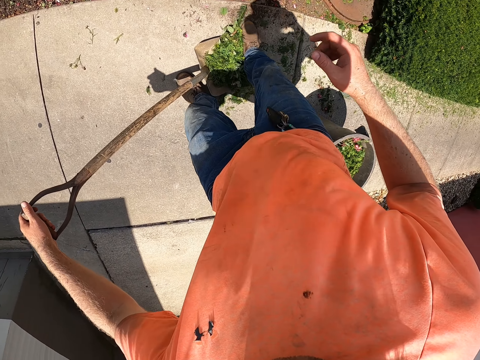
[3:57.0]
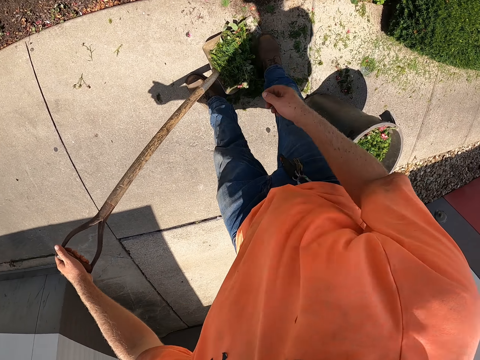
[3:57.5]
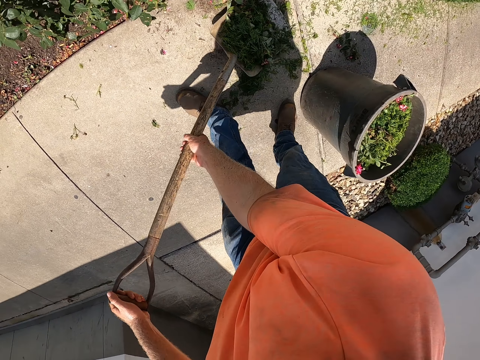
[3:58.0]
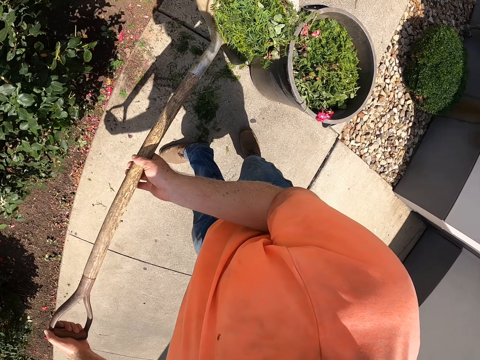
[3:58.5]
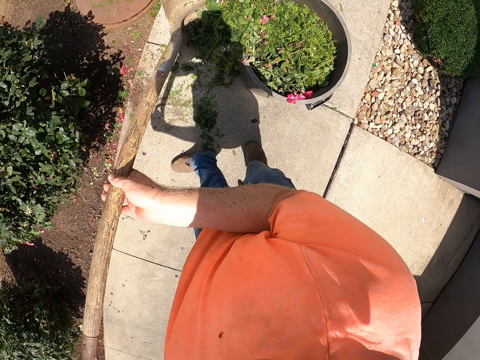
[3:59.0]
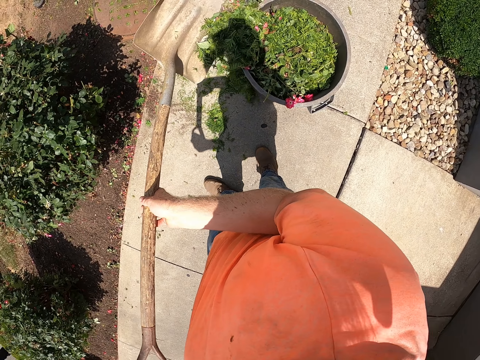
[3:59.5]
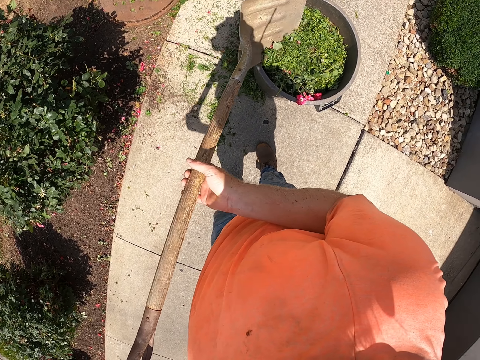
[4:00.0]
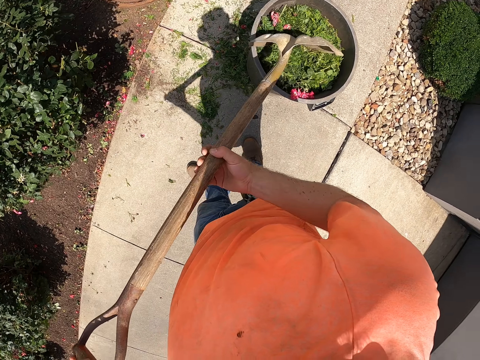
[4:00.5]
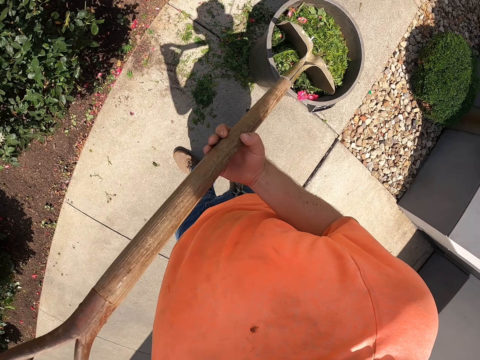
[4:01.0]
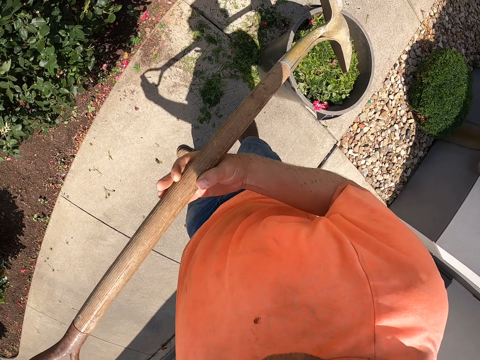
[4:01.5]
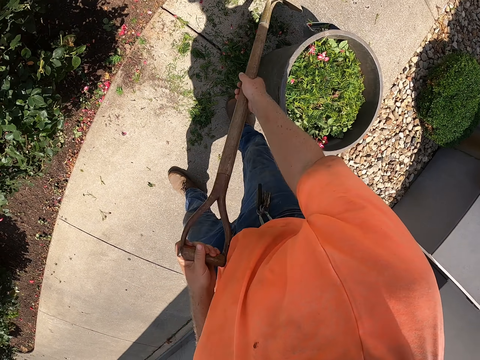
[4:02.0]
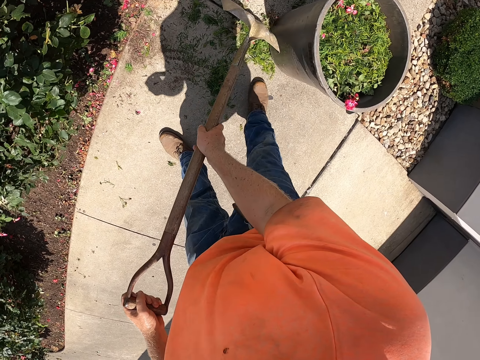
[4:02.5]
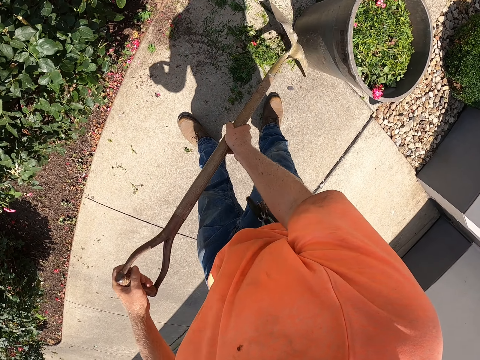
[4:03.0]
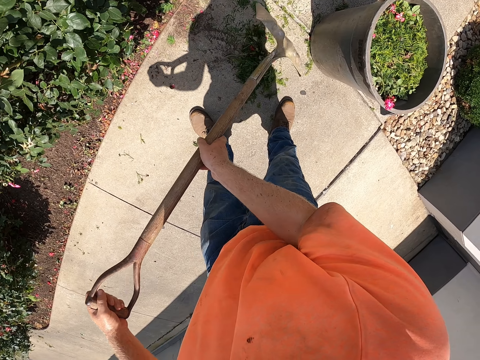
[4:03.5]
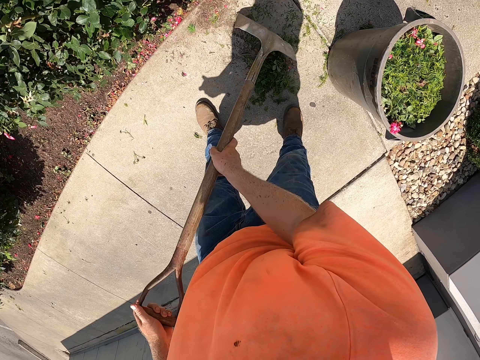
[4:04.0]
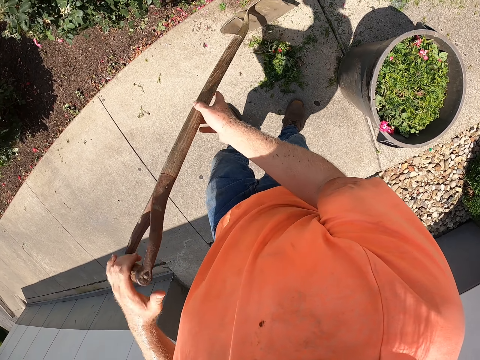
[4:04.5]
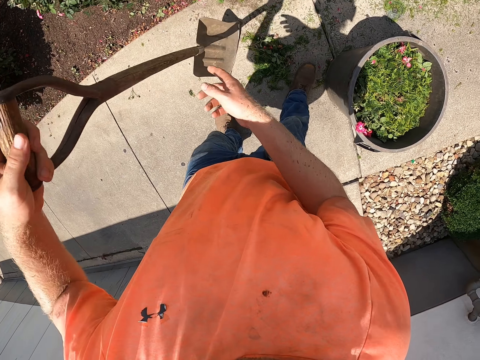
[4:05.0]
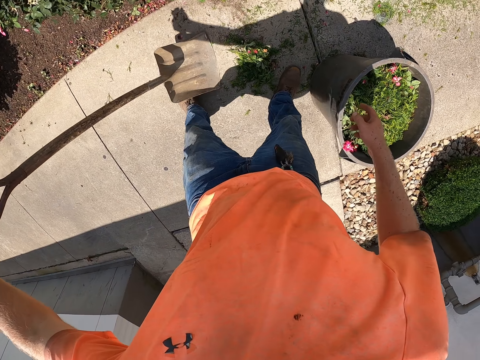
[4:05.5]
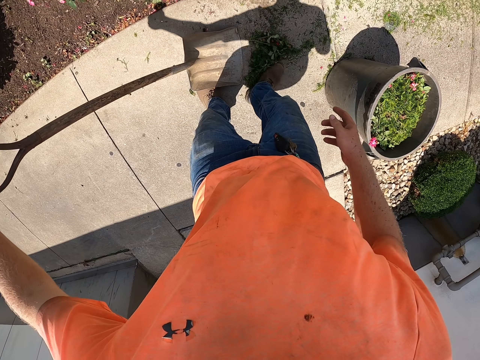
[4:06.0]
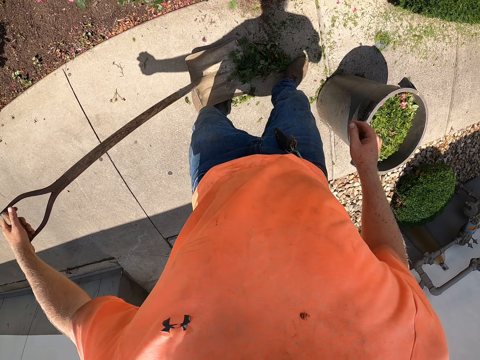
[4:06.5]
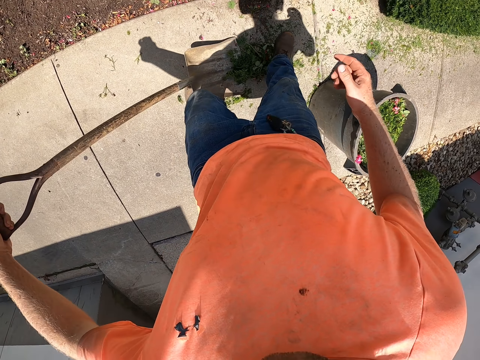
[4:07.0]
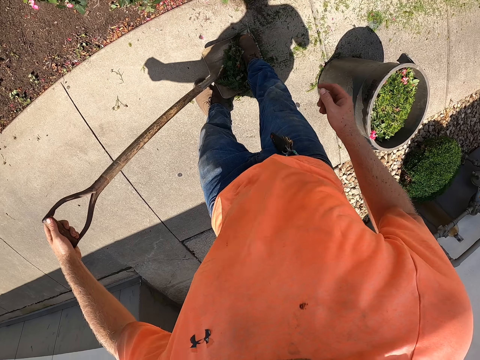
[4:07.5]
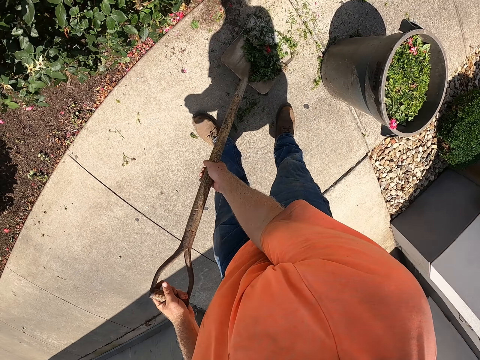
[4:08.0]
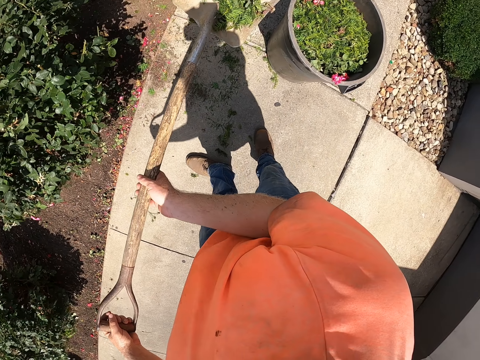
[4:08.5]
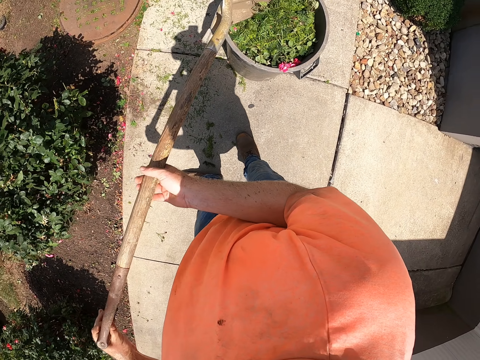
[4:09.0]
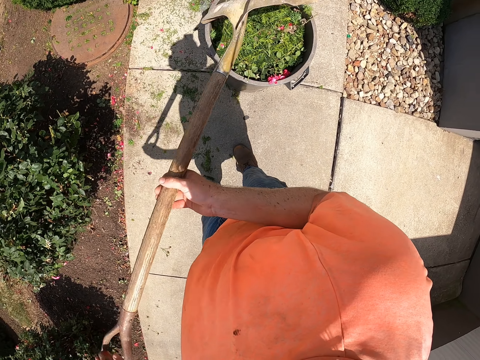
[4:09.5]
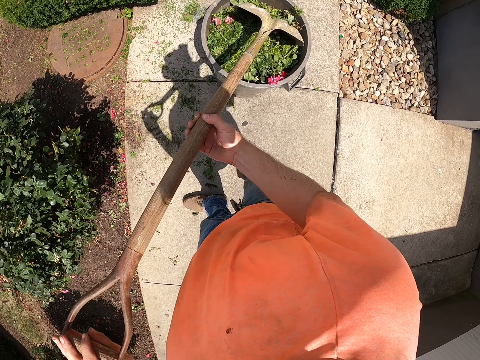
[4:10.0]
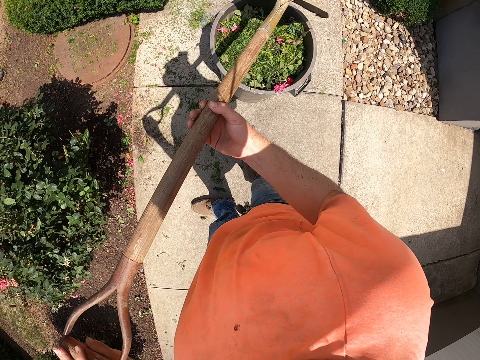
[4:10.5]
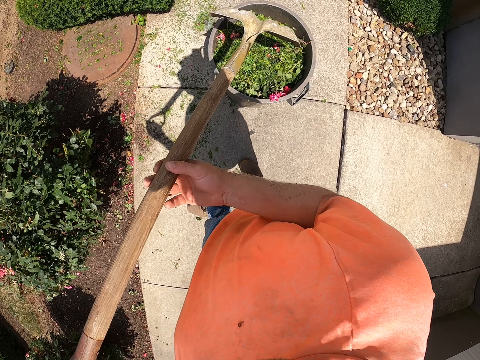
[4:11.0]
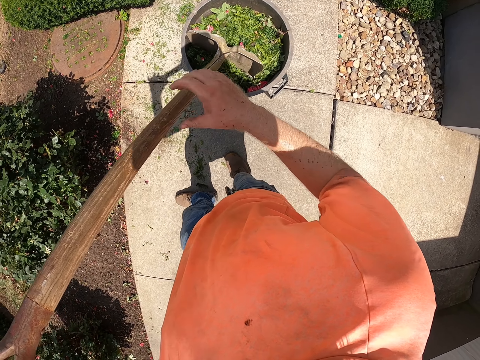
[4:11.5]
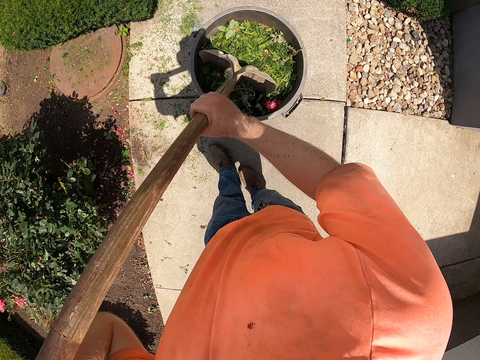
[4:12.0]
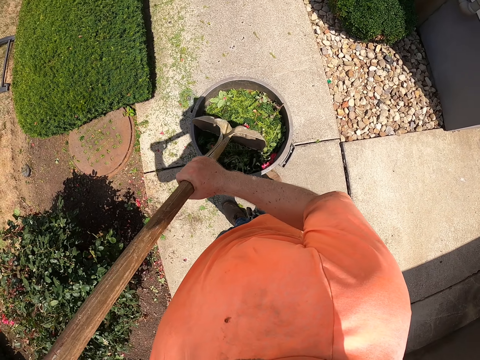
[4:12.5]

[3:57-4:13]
The camera wearer lifts the shovel from the ground with both hands. He pours the grass from the shovel into the dustbin with both hands. He hits the grass into the dustbin with the shovel with both hands. He gathers the grass on the ground with the shovel with both hands. He drops his right hand from the shovel. He sweeps the grass into the shovel with his right leg. He lifts the shovel from the ground with both hands. He pours the grass from the shovel into the dustbin with both hands. He hits the grass into the dustbin with the shovel with both hands.

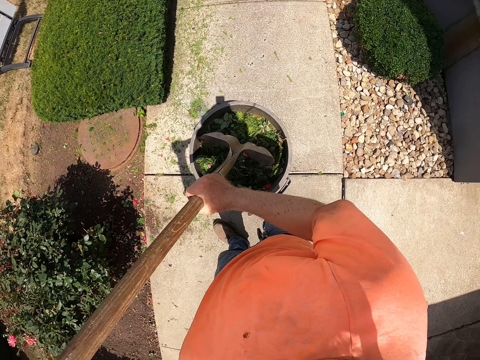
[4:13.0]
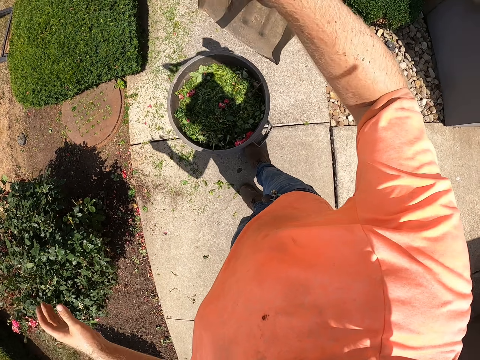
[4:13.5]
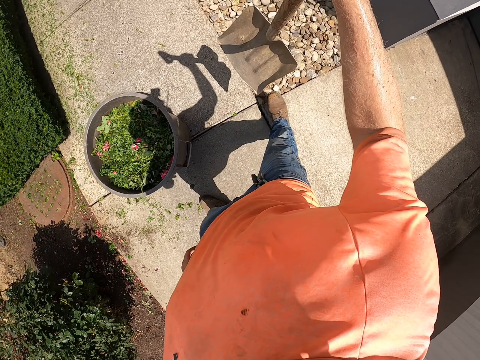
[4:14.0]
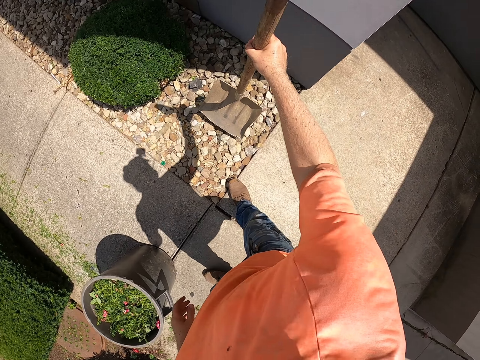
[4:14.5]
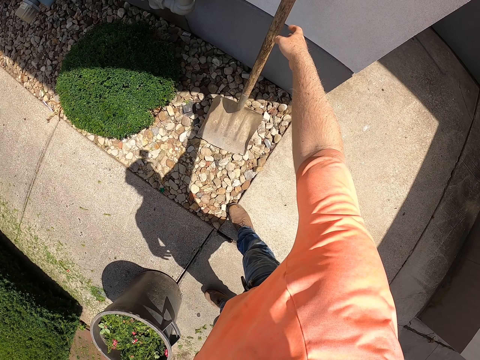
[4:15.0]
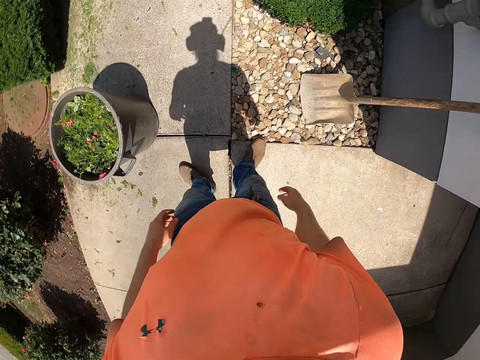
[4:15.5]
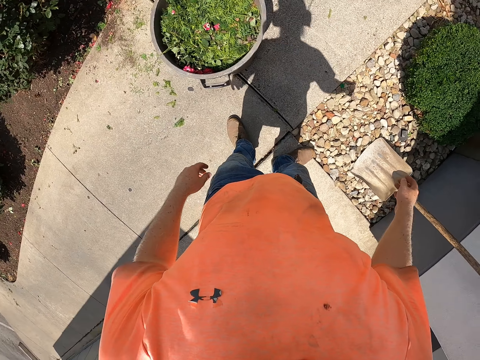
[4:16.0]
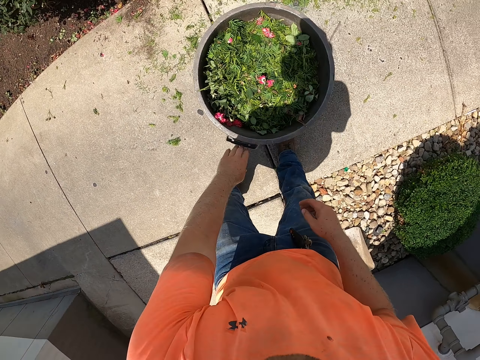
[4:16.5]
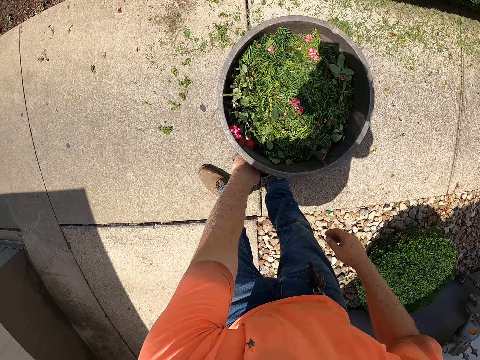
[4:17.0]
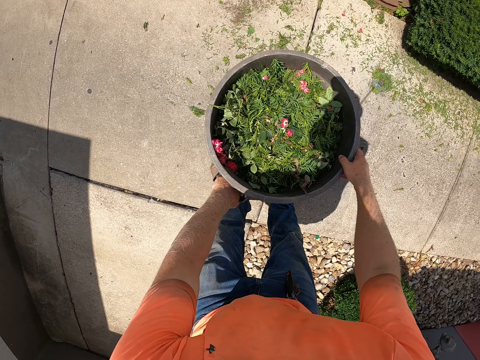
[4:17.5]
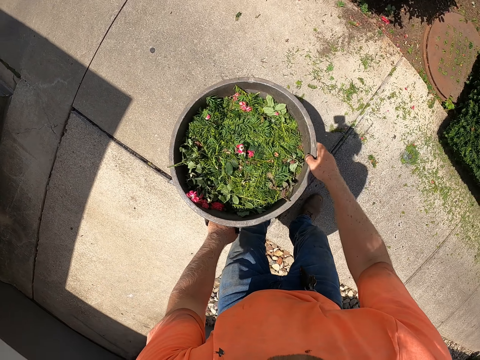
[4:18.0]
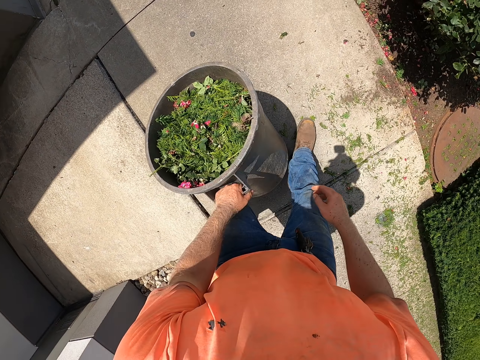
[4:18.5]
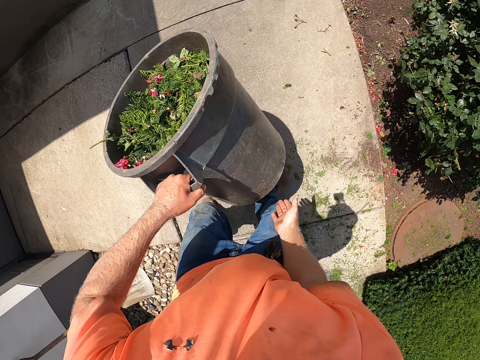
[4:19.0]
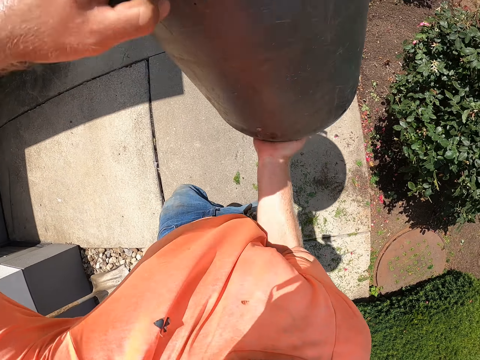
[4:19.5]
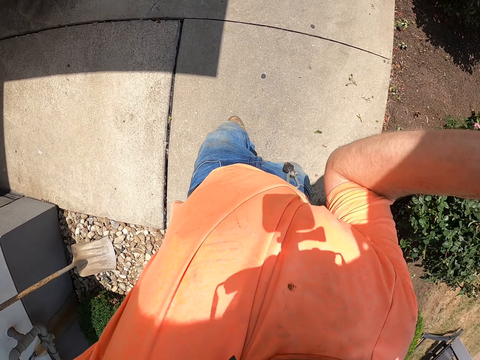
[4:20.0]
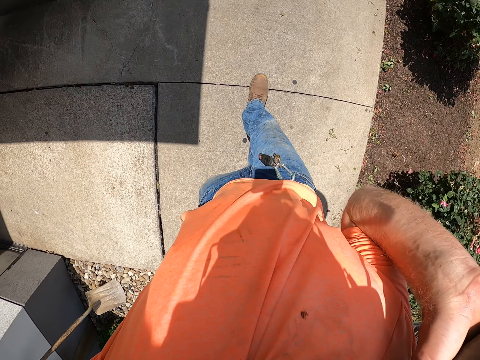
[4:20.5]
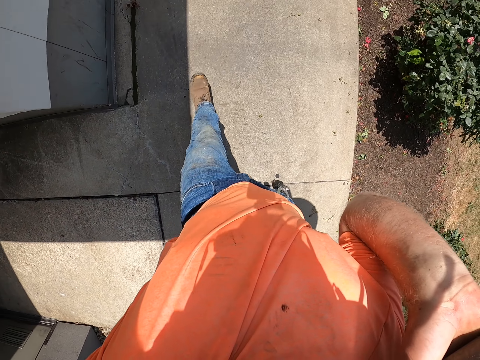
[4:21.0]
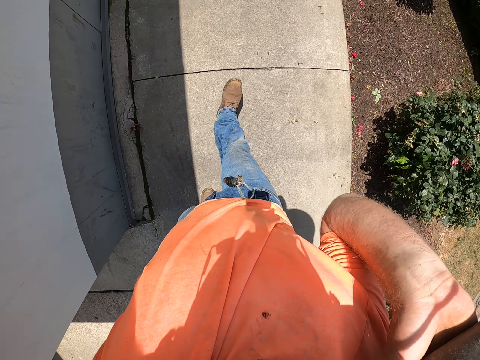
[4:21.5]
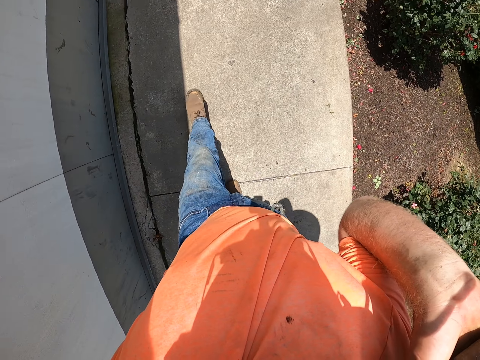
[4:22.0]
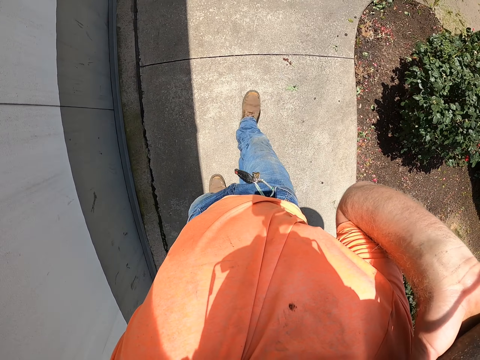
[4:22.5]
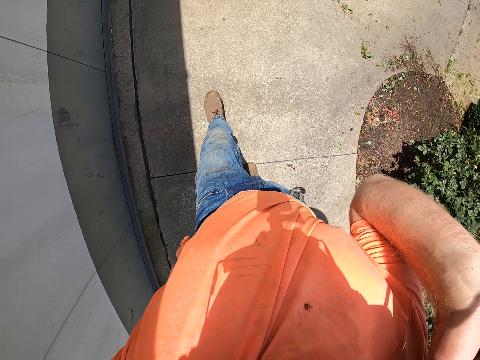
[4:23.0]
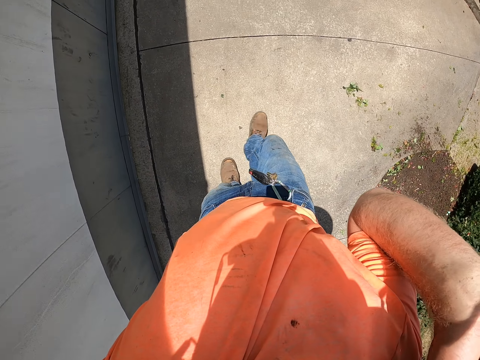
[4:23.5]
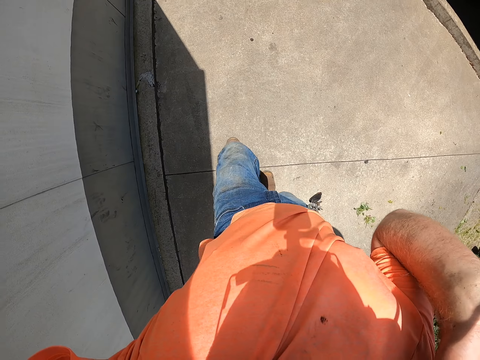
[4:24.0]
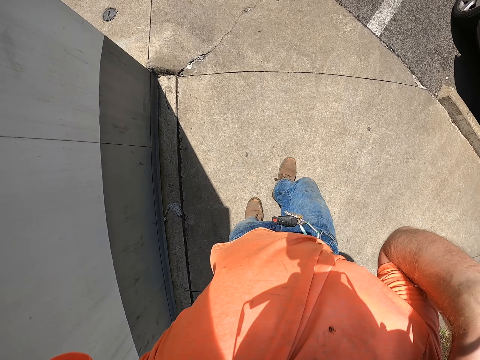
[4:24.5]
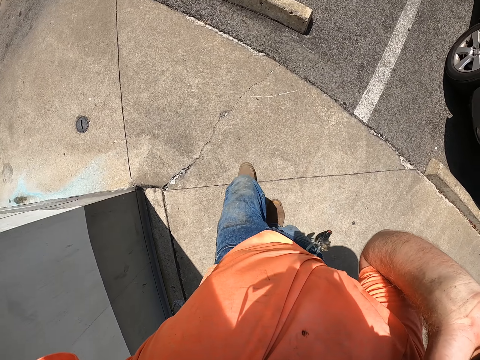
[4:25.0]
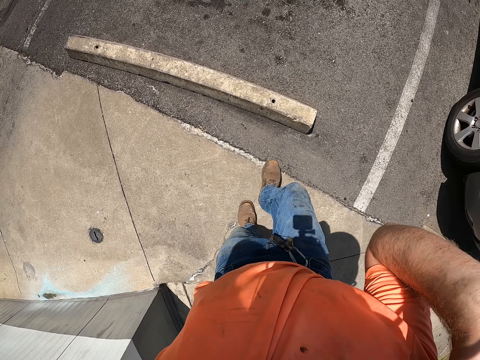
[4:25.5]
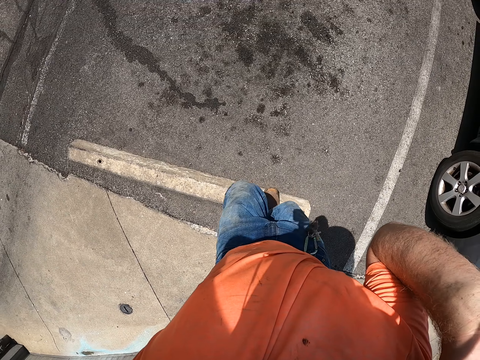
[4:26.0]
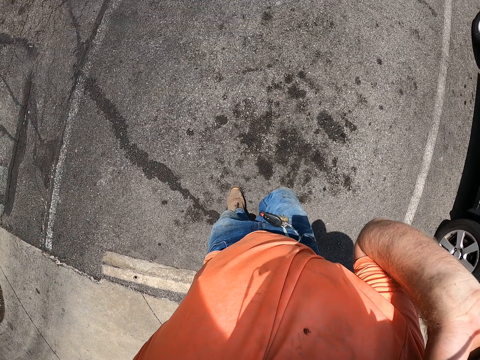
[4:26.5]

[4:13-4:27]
The camera wearer lifts the shovel from the dustbin or trash bin with his left hand. He drops the shovel against a wall with his right hand. He picks up the dustbin from the ground with his left hand. He lifts the trash bin up. He holds the dustbin with both hands. He places the dustbin on his head with both hands. He walks to the truck. He carries the trash bin above the shoulder.
